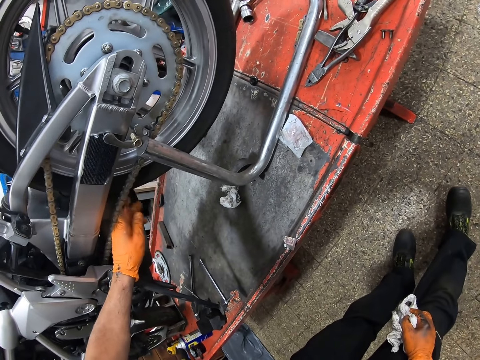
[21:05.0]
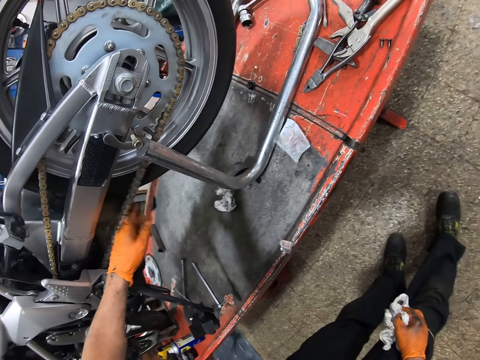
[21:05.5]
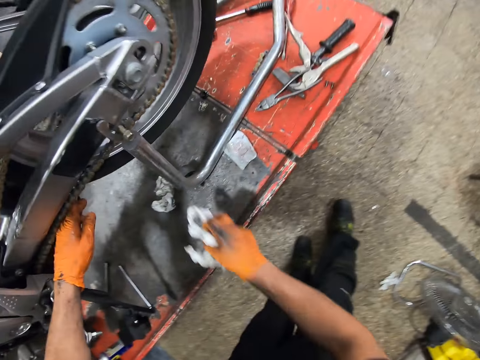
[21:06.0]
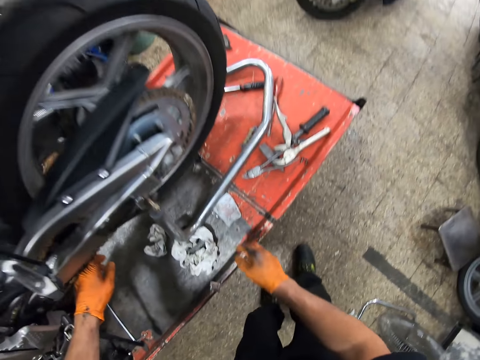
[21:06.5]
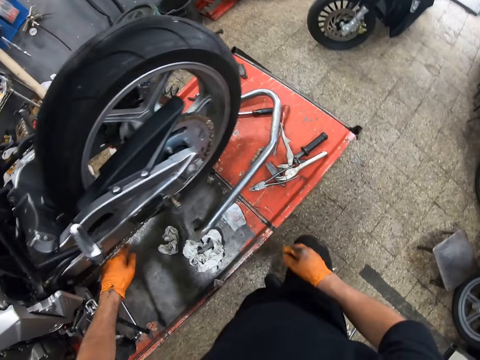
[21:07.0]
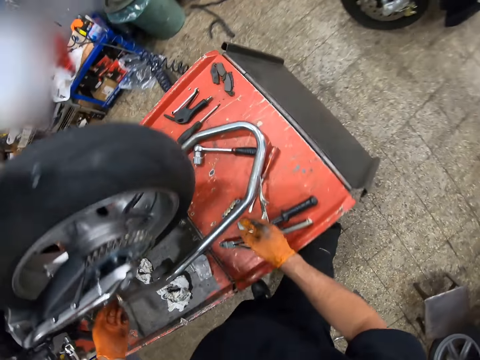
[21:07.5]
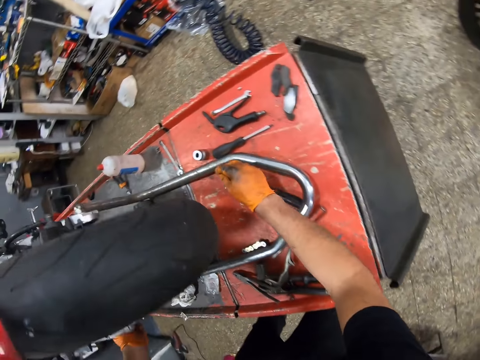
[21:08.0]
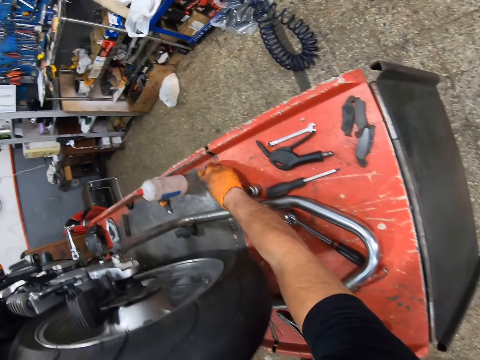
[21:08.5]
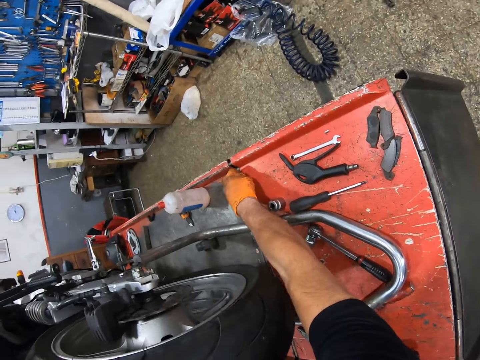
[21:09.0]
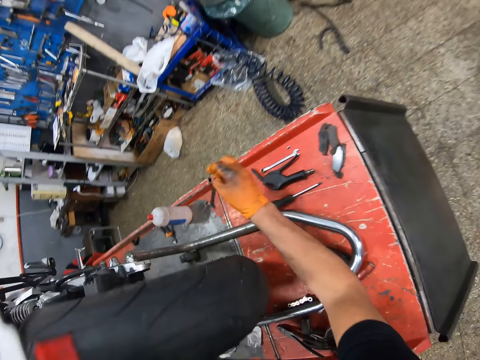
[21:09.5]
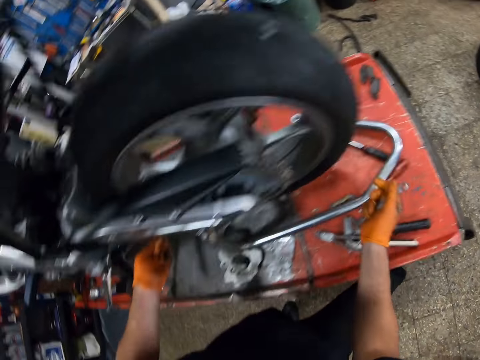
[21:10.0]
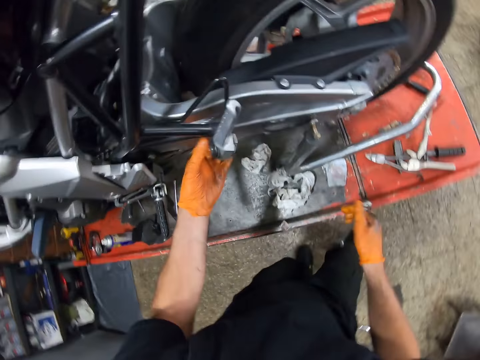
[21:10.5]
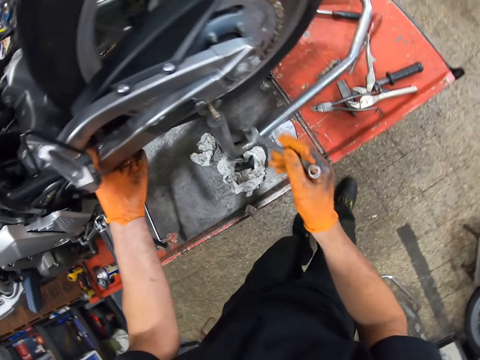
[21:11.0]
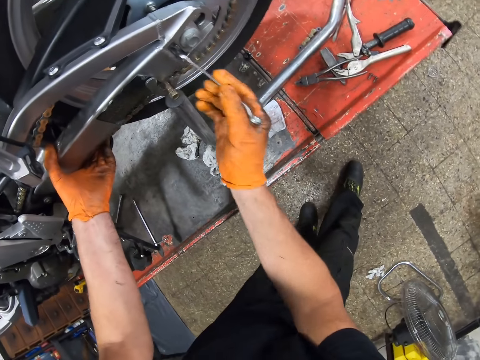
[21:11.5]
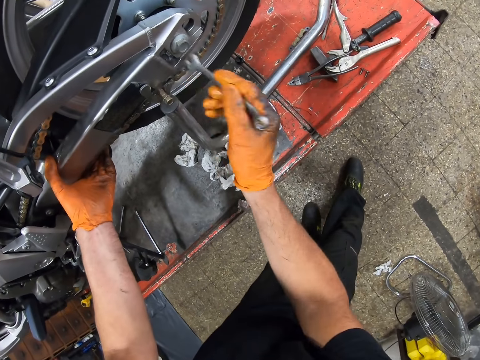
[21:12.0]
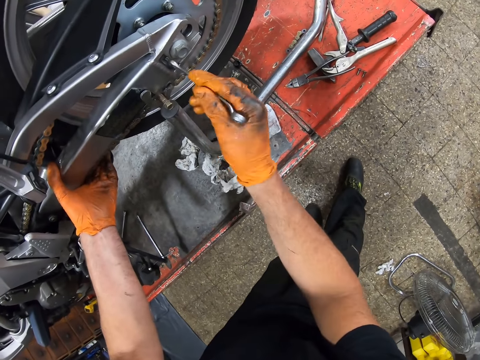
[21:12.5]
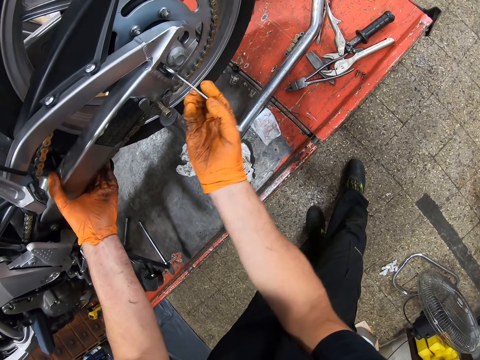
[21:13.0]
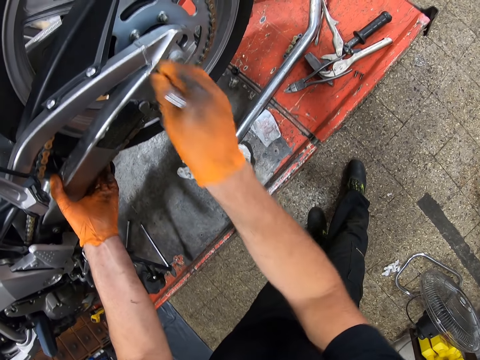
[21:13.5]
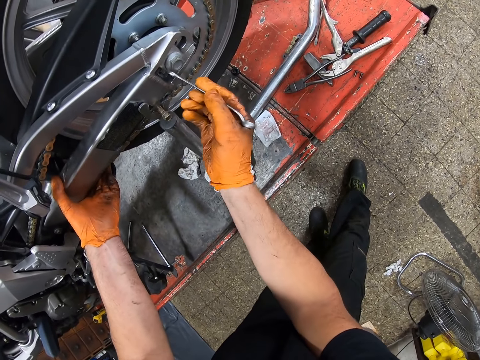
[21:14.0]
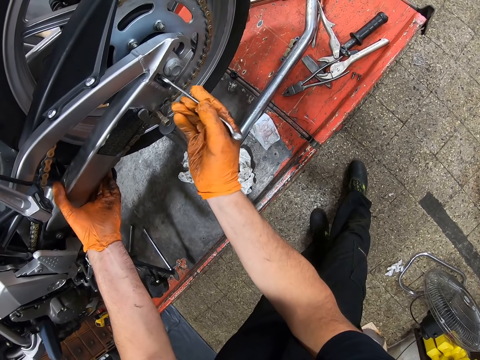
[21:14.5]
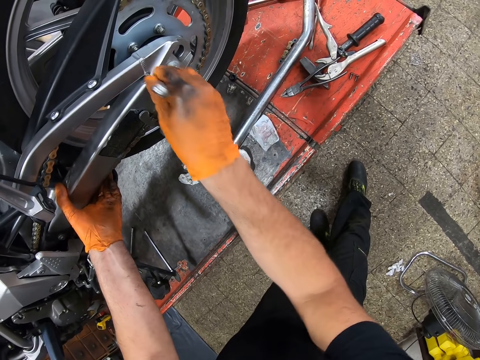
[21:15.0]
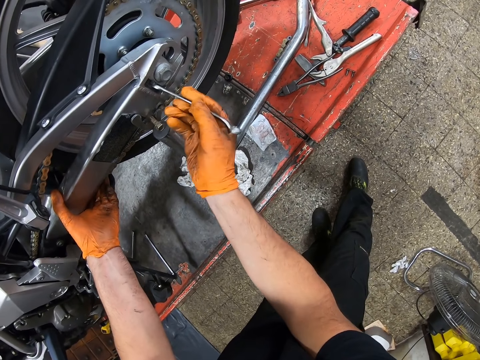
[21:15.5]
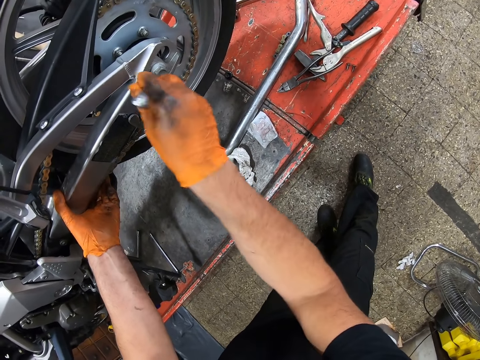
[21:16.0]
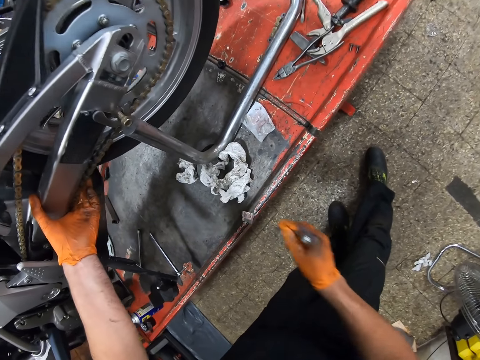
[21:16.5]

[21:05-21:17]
The camera wearer touches the motorcycle chain. He drops the tissue on the workbench with his right gloved hand. He picks up a spanner from the workbench with his right gloved hand. He holds the motorcycle chassis with his left gloved hand. He tightens the bolt. He screws the motorcycle chassis with the spanner in his right gloved hand.

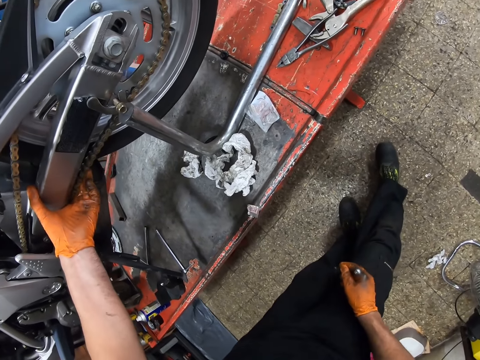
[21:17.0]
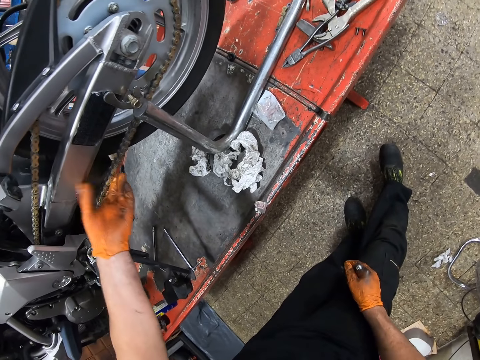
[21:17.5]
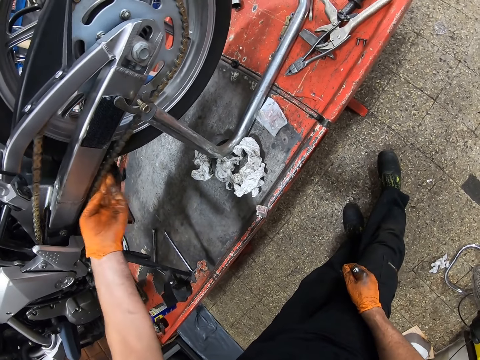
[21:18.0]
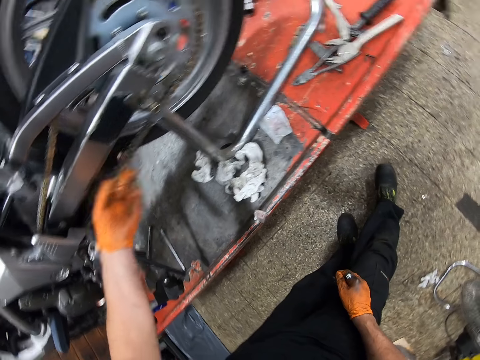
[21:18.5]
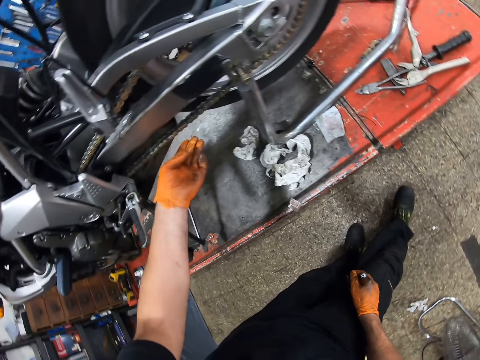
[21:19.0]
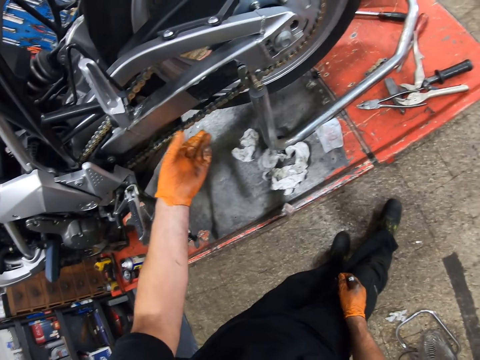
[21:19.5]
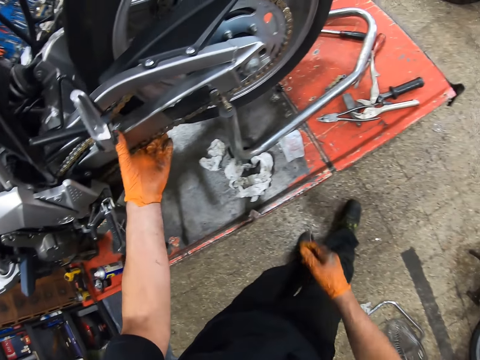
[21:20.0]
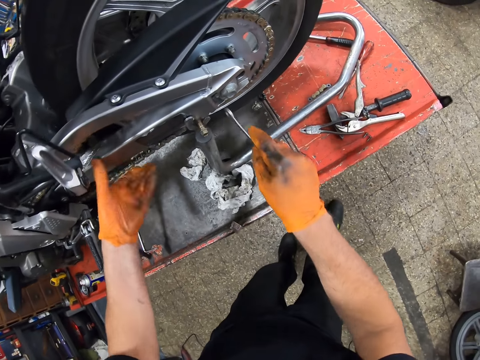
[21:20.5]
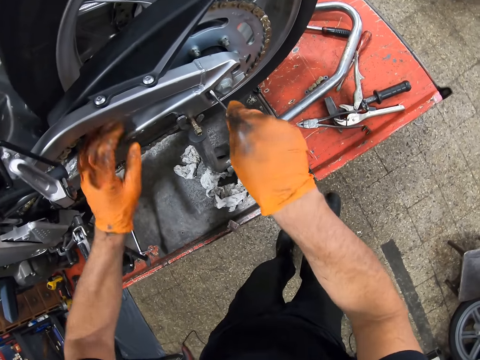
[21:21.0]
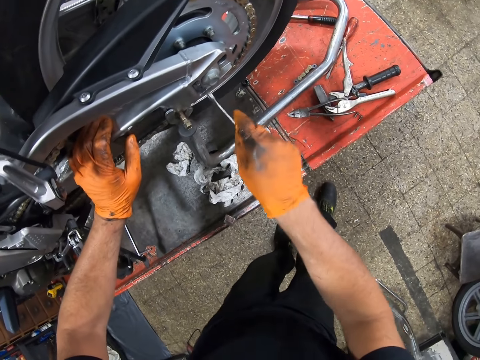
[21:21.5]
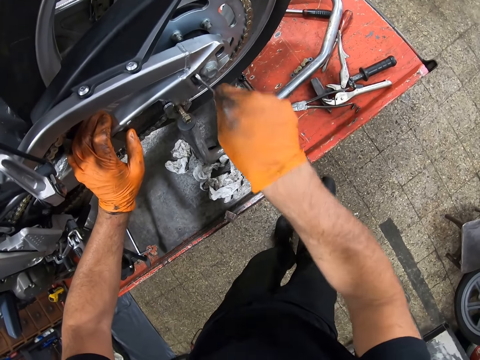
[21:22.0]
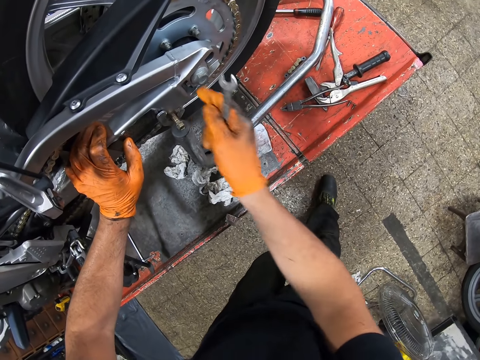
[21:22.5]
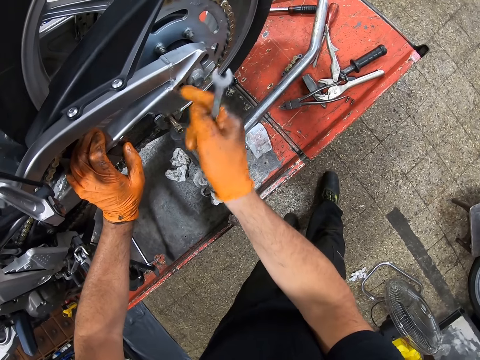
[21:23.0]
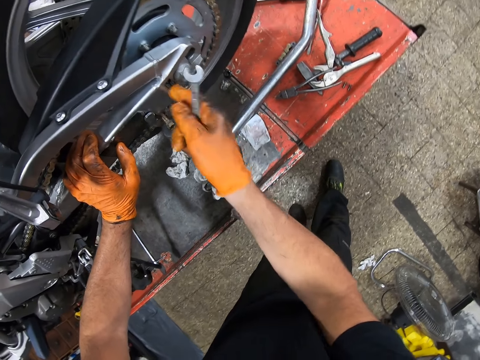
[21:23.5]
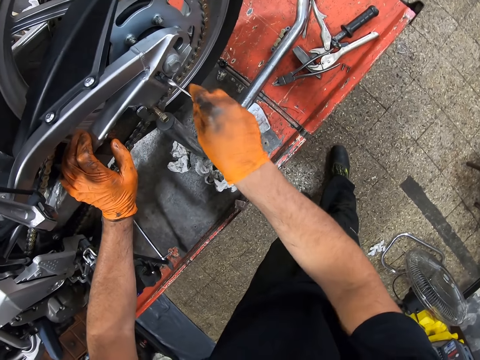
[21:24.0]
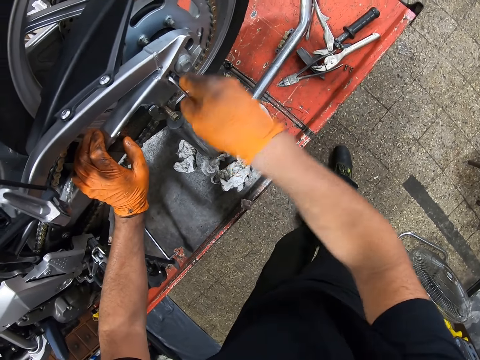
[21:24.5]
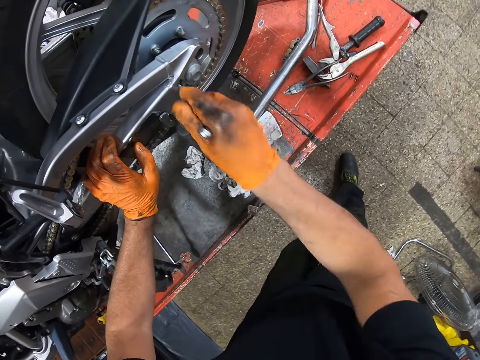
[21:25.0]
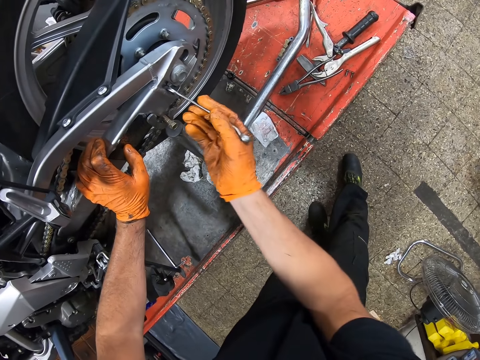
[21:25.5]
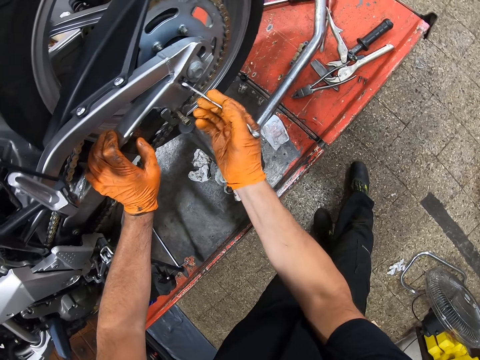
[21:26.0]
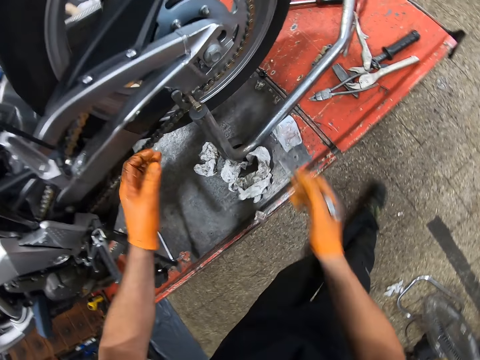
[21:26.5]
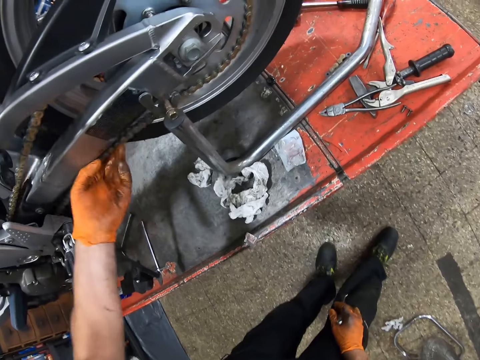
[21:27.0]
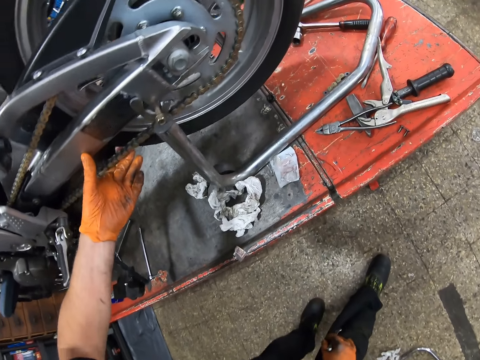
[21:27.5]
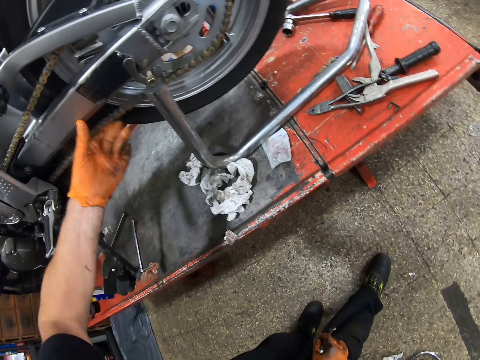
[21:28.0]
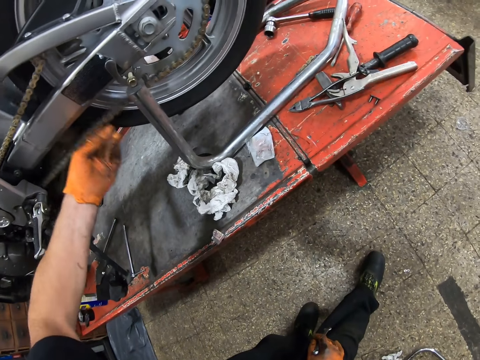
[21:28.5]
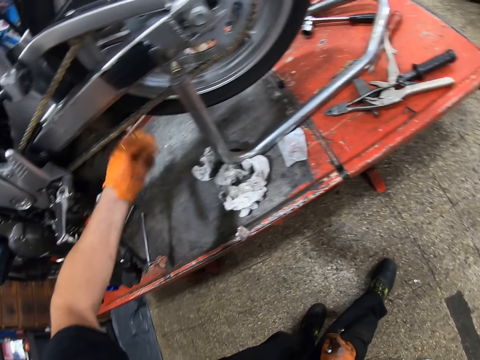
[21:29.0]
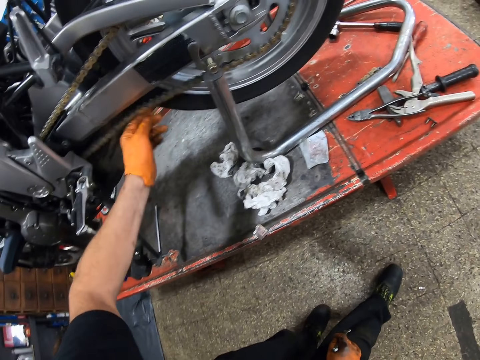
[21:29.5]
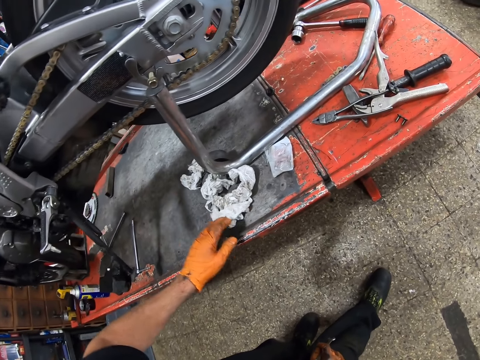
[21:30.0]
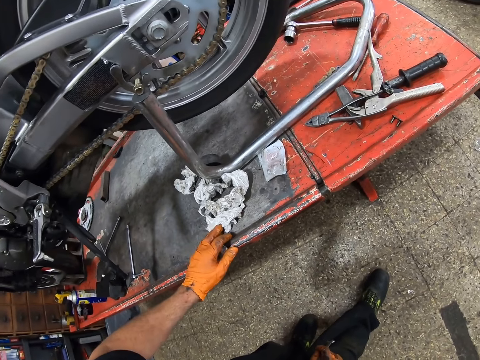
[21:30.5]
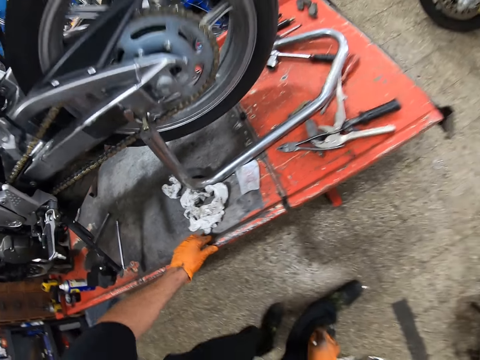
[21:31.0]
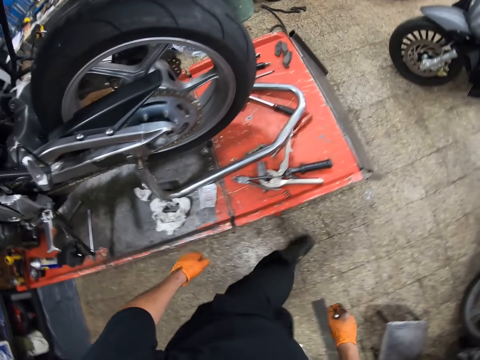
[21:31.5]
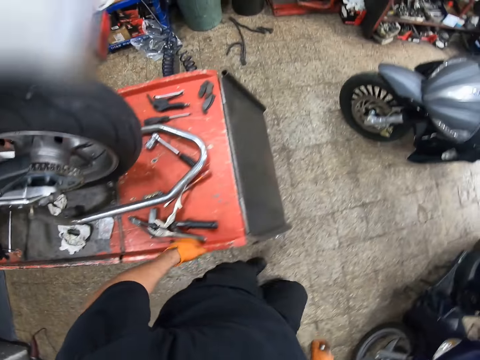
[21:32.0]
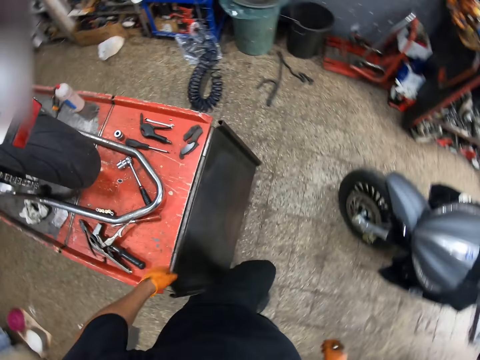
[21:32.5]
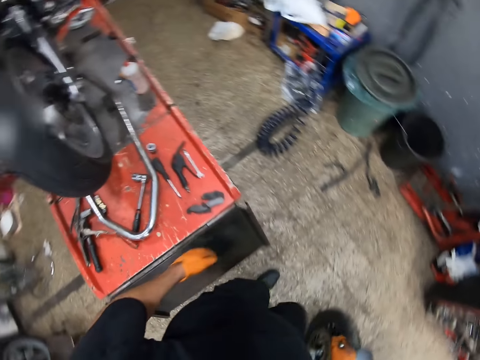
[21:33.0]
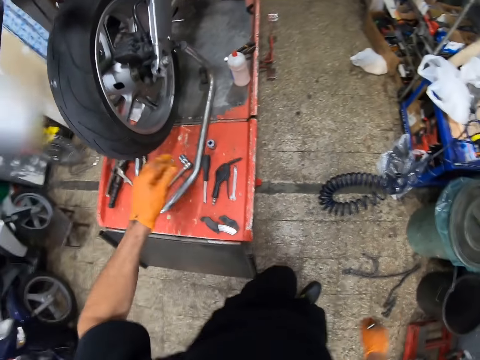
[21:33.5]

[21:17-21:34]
The camera wearer shakes the motorcycle chain. He touches the motorcycle sprocket with his left gloved hand. He tightens the bolt. He holds the motorcycle chassis with his left gloved hand and screws the motorcycle chassis with the spanner in his right gloved hand. He touches the motorcycle chassis with his right gloved hand. He wipes the bolt. He screws the motorcycle chassis with the spanner in his right gloved hand. He tightens the bolt. He touches the motorcycle chain. He touches the motorcycle sprocket with his left gloved hand. He walks around the garage towards the workbench.
